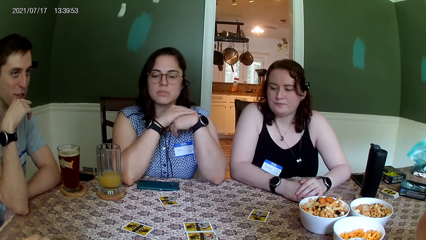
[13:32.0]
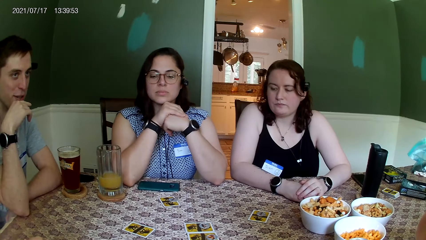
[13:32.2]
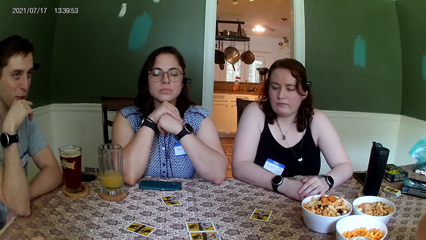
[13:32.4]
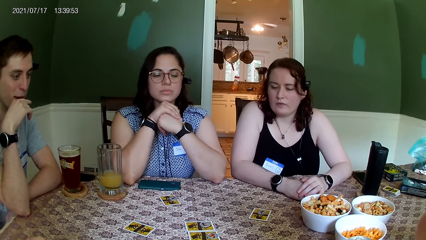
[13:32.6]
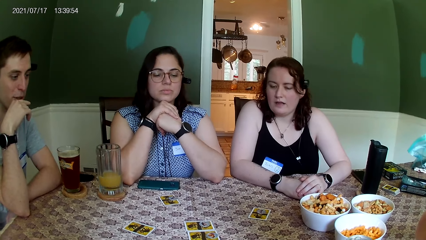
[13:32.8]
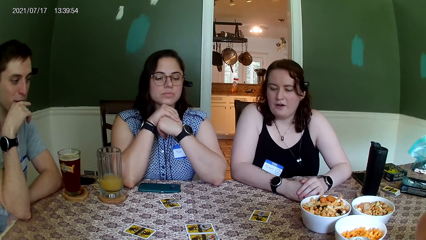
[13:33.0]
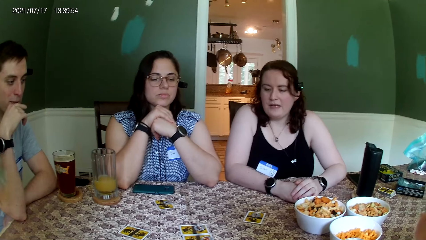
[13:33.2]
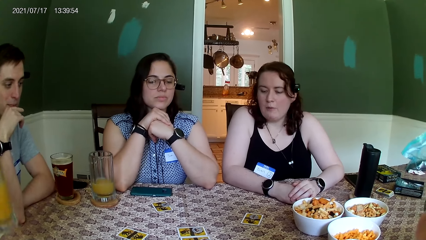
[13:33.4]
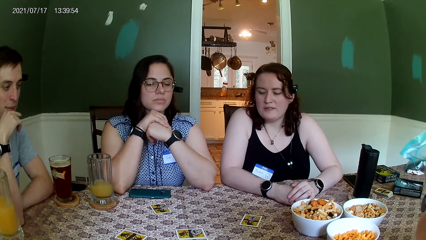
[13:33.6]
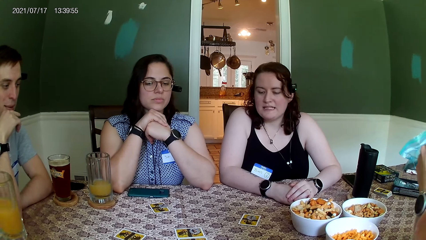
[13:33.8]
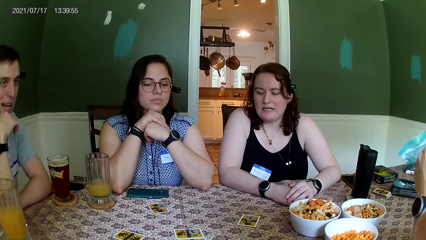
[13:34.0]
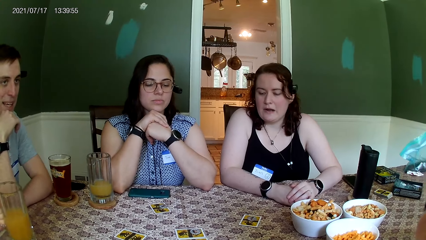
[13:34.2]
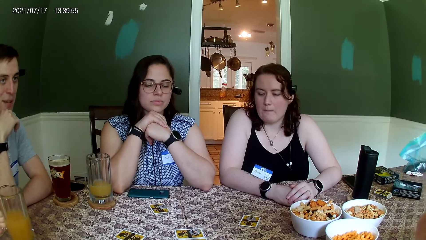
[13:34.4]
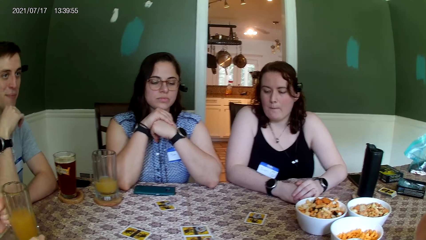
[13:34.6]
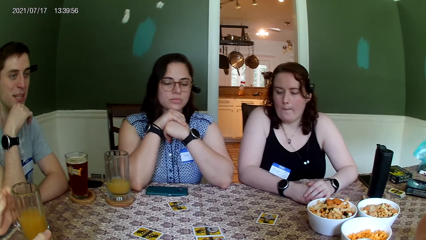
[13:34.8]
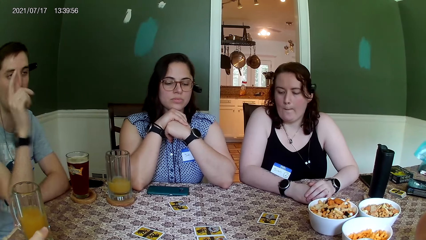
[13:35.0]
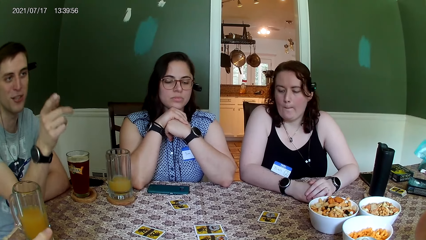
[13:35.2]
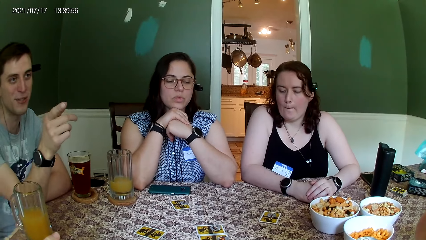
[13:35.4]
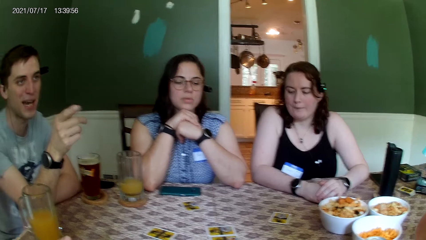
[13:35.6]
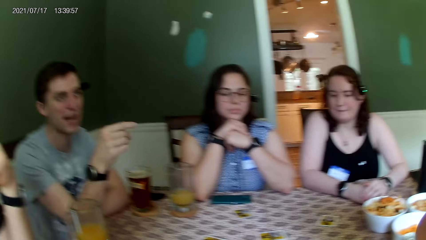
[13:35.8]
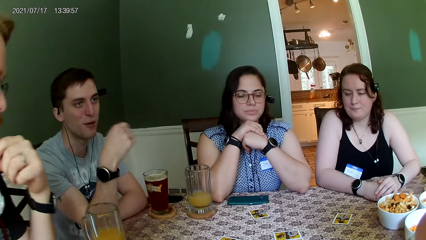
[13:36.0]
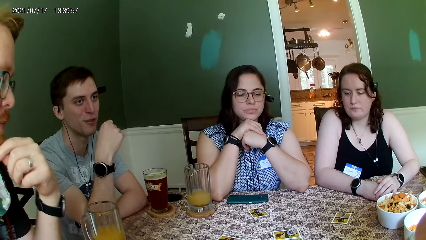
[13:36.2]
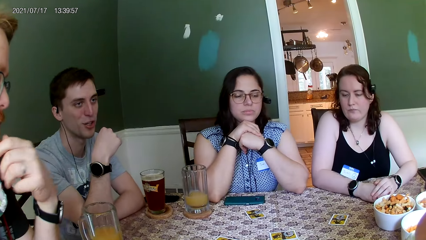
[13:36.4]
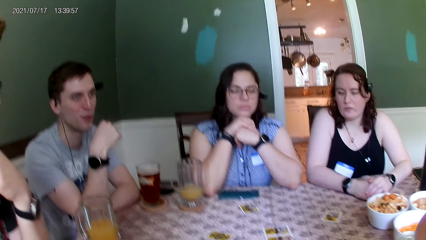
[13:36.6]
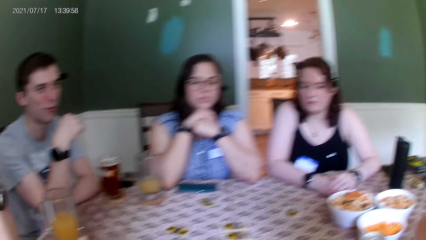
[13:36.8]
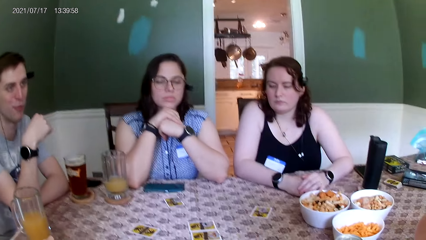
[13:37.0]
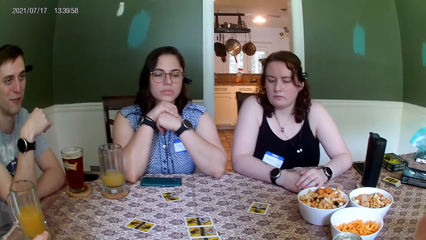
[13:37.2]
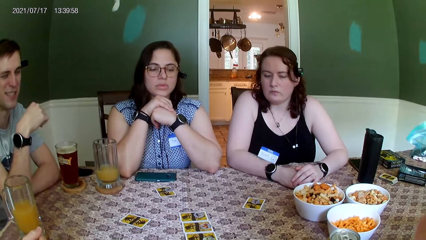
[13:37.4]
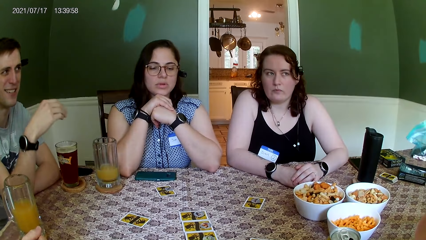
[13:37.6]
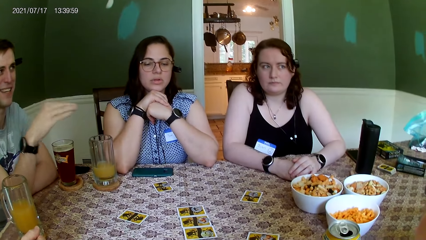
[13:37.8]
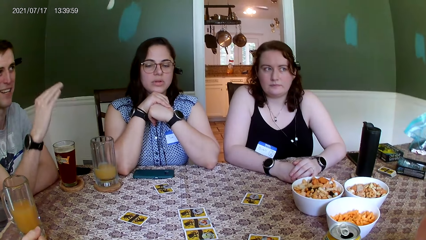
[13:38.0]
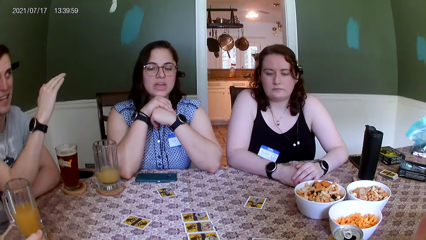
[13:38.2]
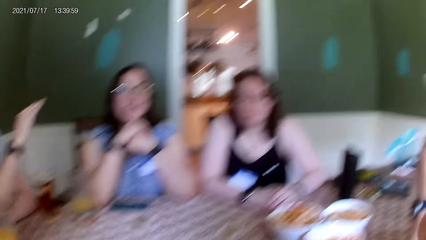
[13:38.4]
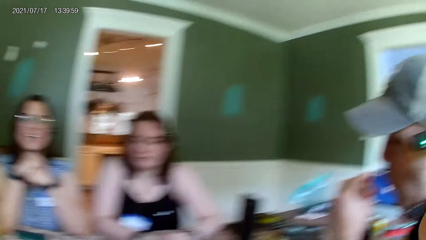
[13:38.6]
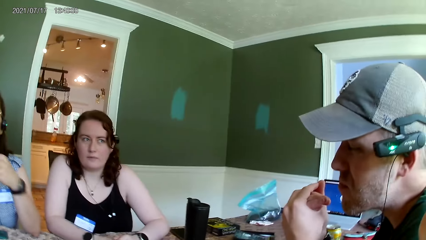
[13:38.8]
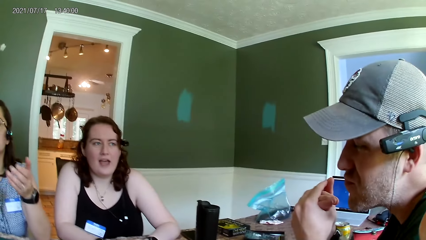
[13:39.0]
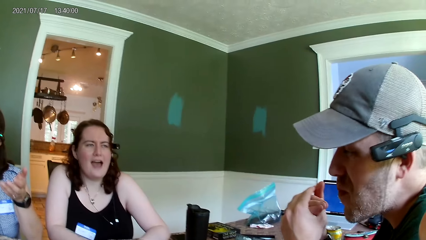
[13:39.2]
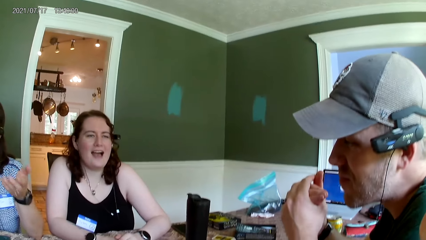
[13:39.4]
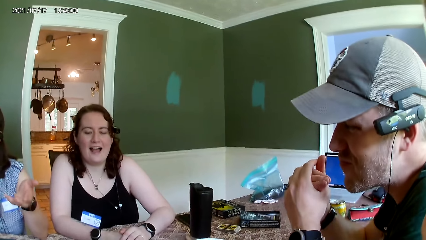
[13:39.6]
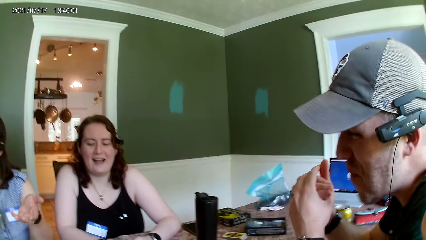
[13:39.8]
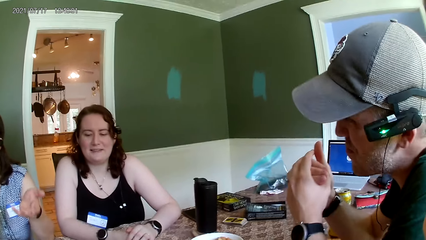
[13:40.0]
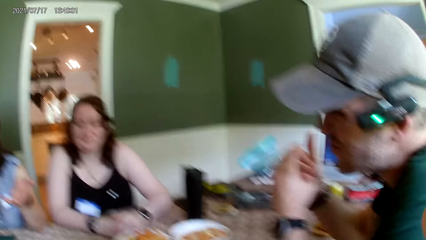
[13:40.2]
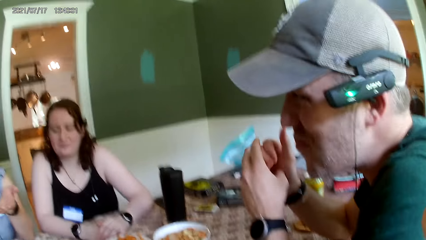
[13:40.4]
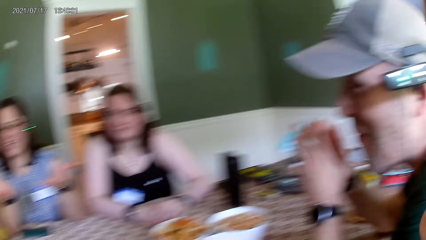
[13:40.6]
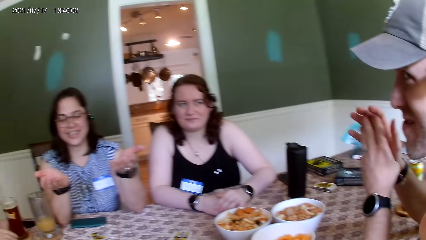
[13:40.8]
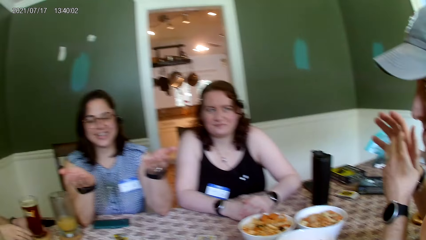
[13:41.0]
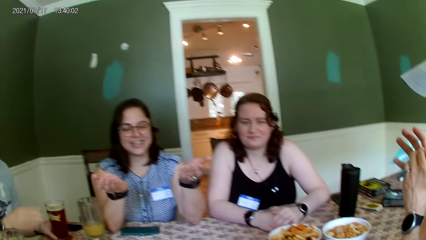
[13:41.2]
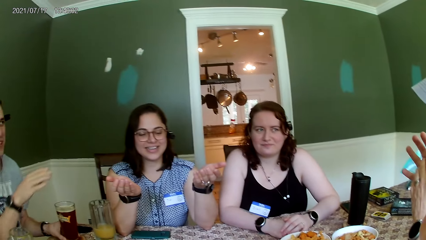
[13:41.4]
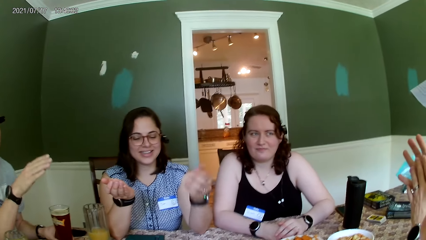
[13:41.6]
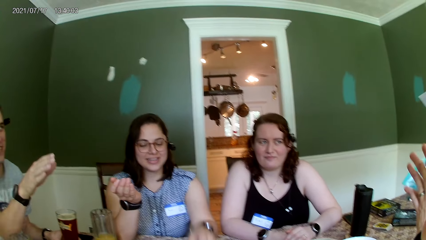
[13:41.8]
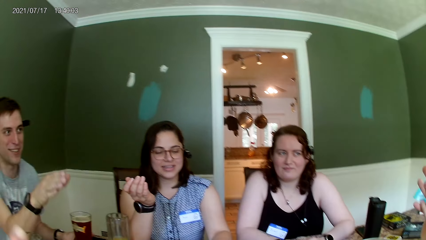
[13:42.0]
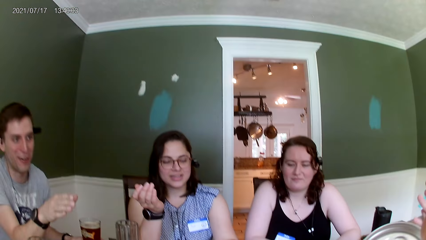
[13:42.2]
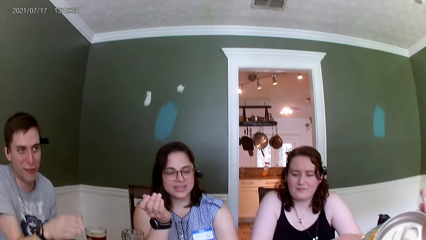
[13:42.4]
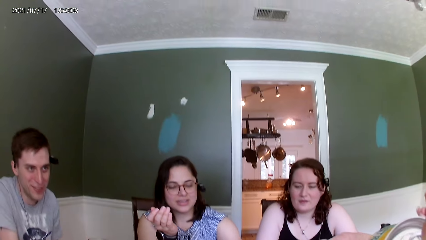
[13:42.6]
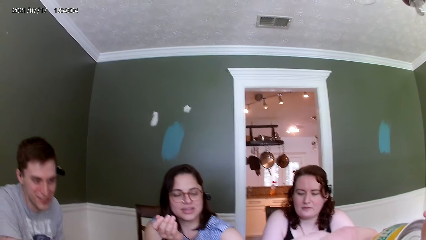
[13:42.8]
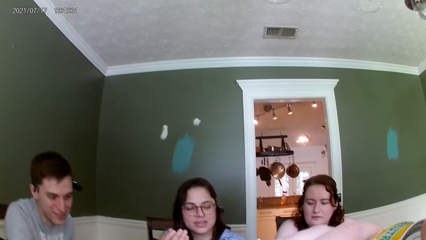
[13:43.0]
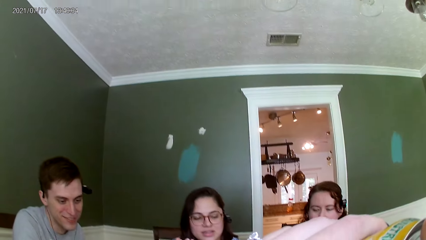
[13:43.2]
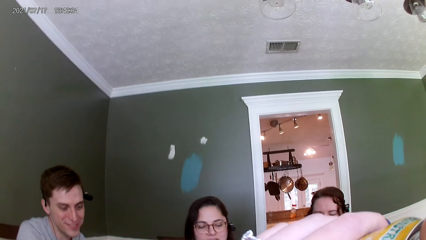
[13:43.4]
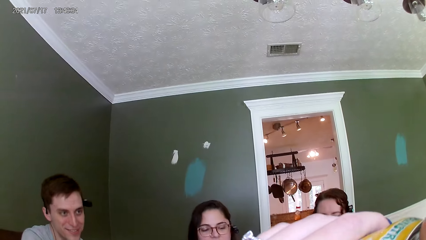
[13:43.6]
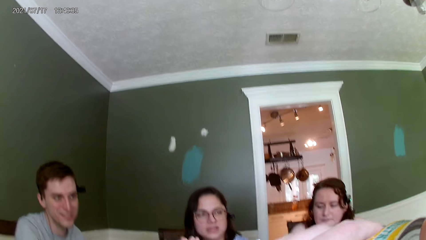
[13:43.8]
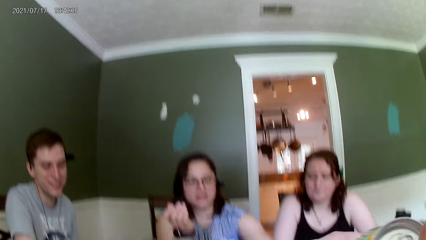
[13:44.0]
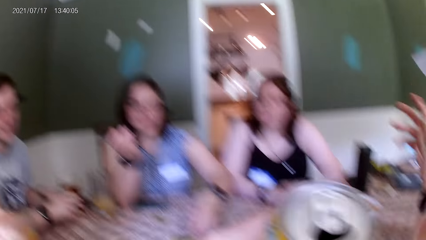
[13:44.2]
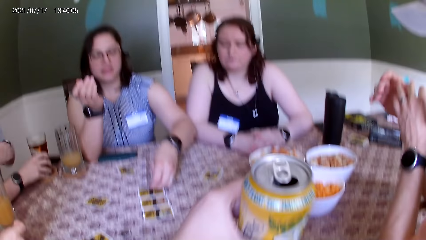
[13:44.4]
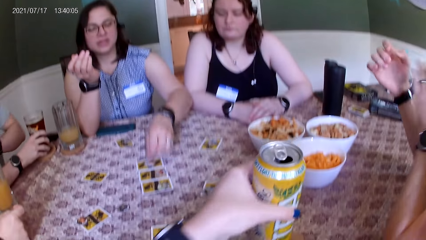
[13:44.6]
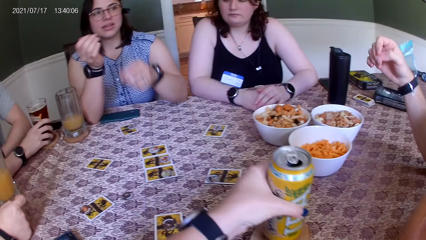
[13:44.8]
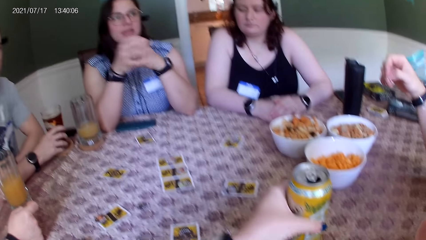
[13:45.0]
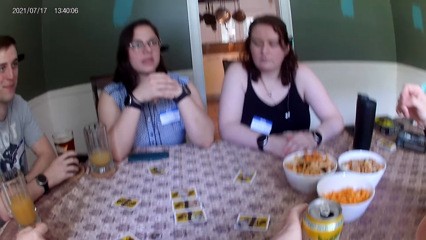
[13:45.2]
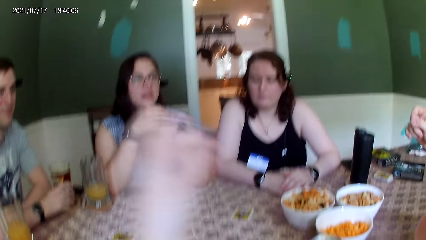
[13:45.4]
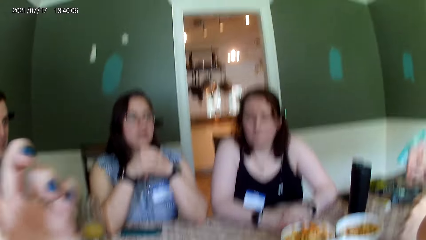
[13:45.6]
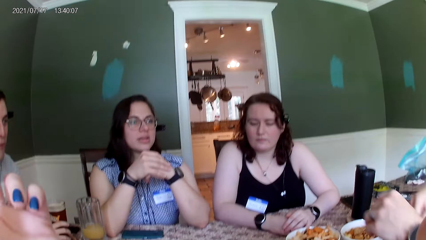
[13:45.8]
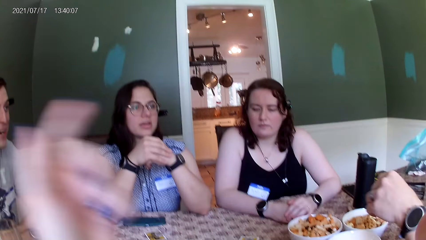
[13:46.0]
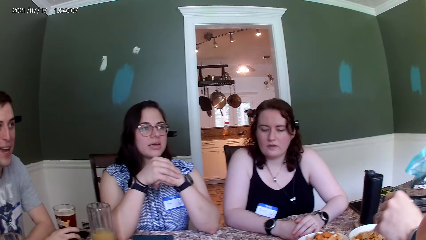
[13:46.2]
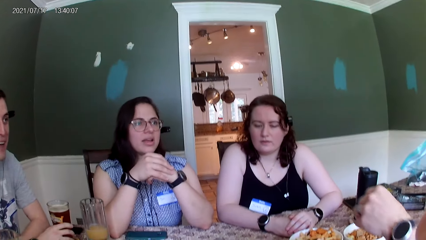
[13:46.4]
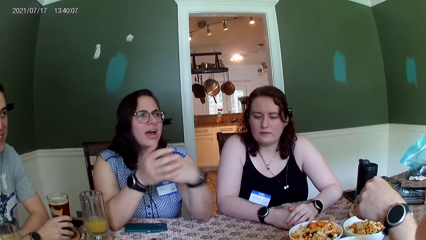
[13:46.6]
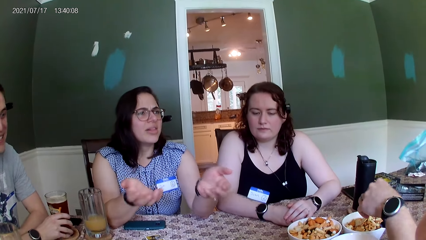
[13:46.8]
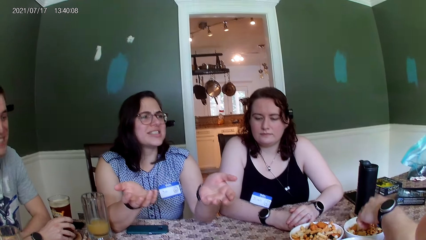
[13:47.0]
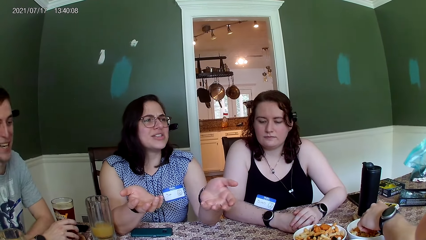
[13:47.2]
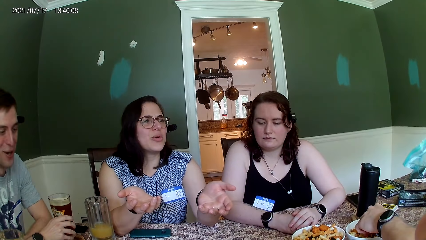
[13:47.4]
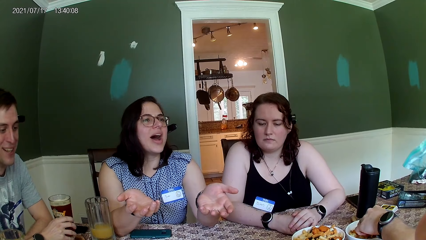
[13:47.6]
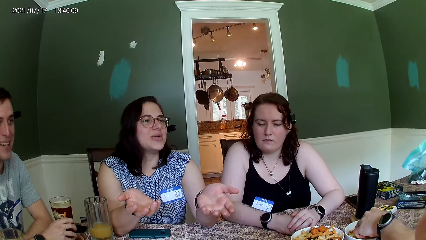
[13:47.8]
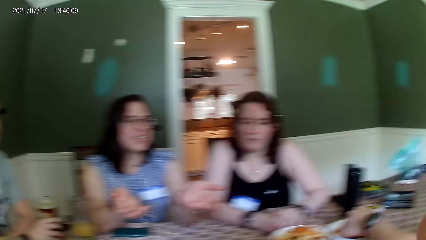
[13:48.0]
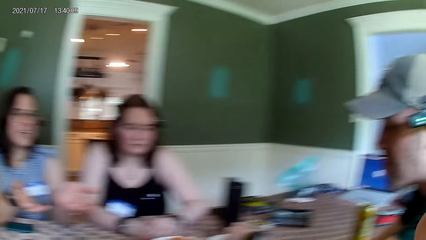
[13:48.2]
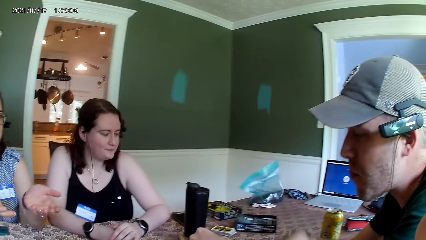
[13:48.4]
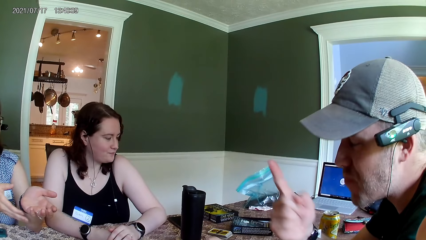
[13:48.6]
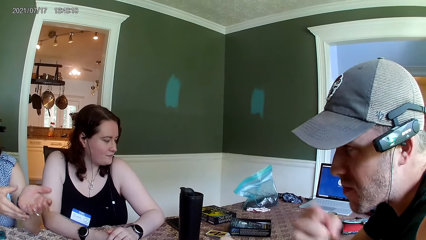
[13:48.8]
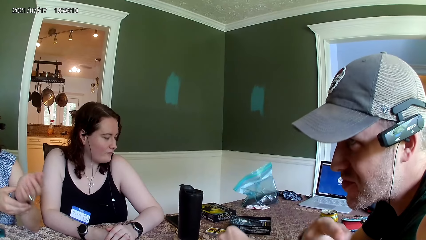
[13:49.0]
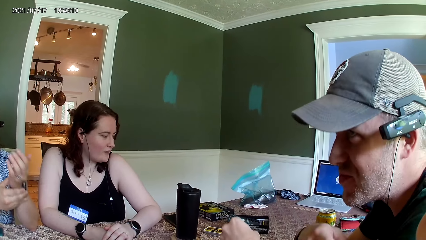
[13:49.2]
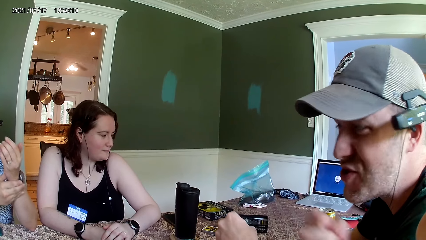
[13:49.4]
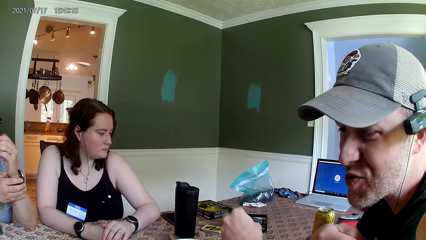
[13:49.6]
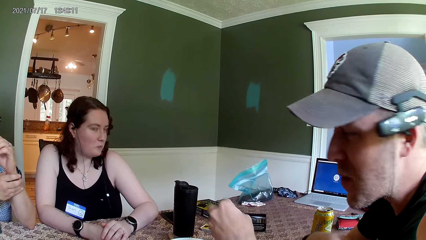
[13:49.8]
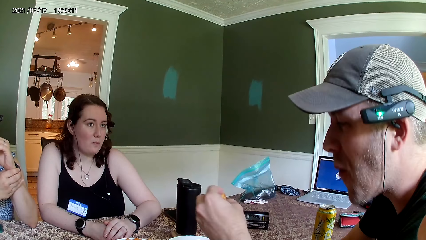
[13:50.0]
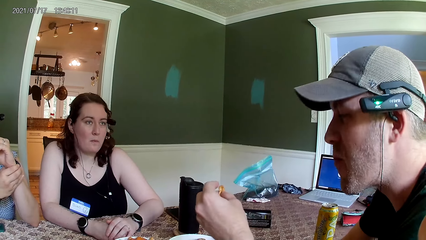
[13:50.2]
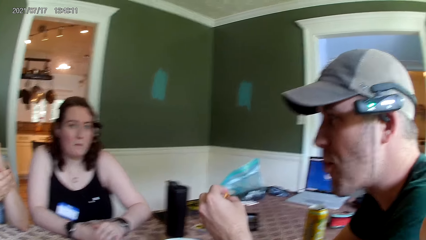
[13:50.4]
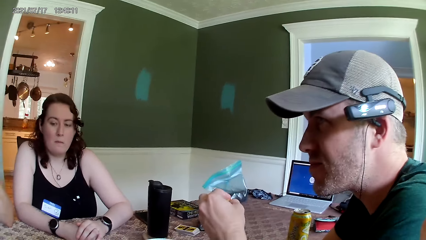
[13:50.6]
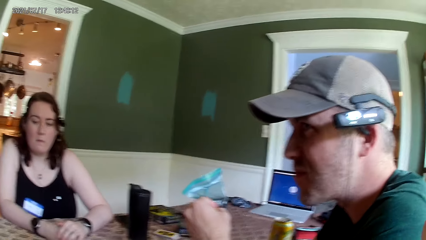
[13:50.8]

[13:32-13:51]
A man places the cup in his left hand on the table. The camera wearer looks around the table. She dialogues with people at the table. She drinks from a can in her left hand. She places the can in her left hand on the table. She places the can in her left hand on the coaster on the table. The man picks food from a bowl on the table with his left hand.
